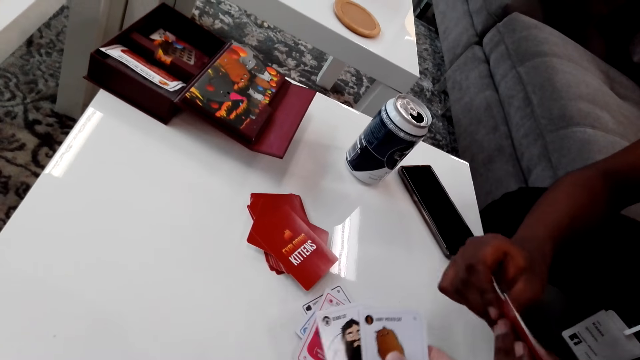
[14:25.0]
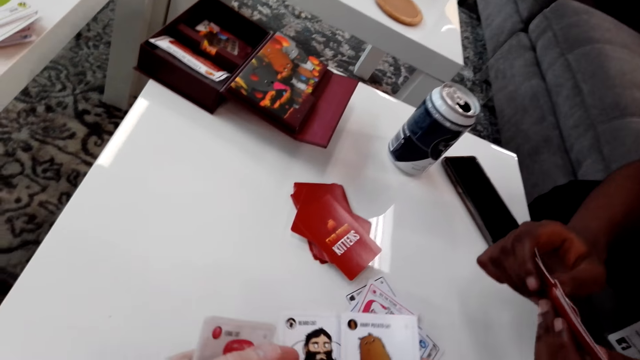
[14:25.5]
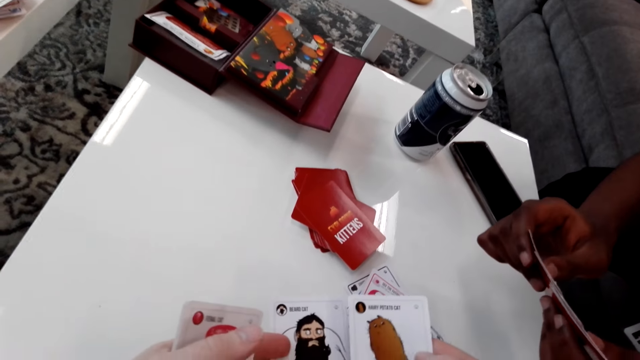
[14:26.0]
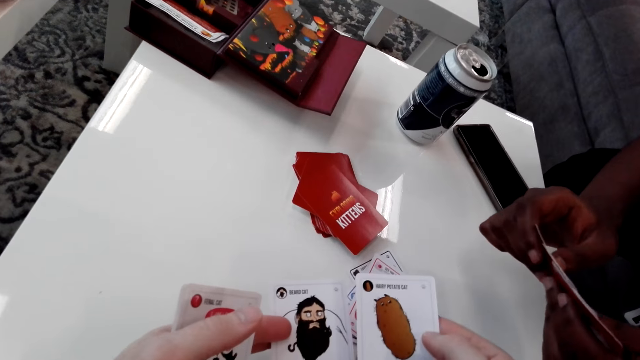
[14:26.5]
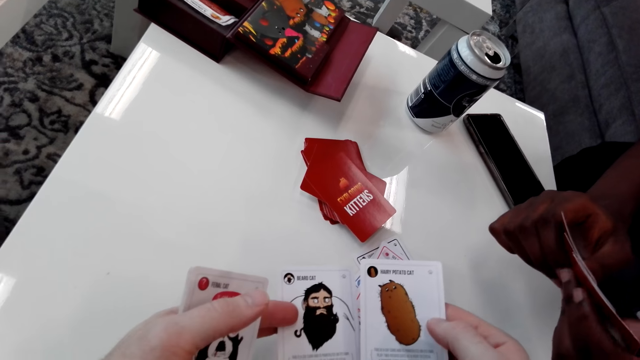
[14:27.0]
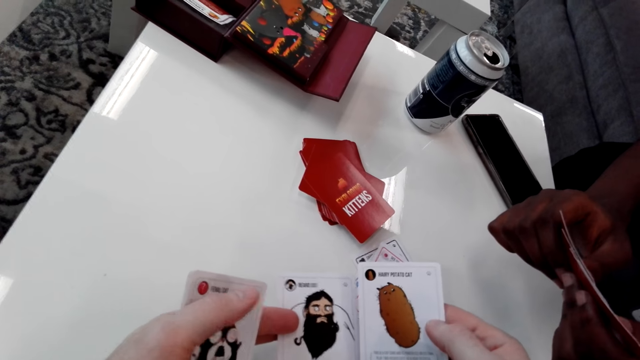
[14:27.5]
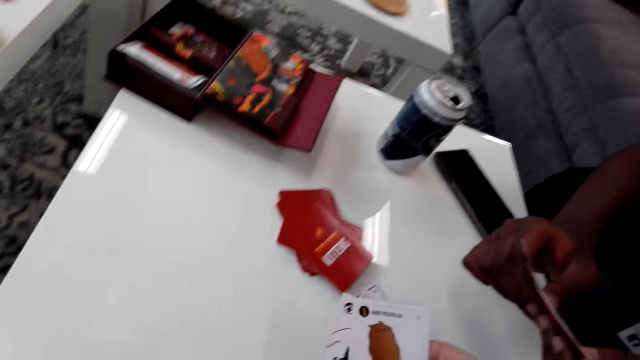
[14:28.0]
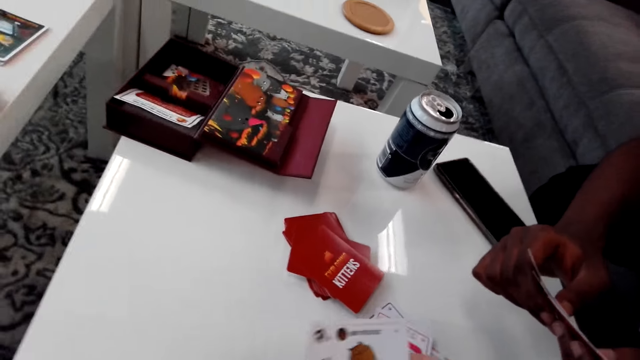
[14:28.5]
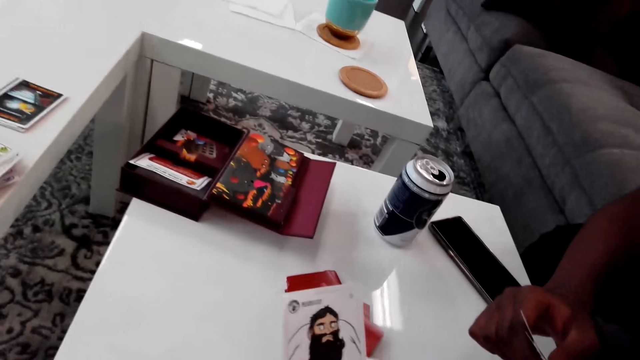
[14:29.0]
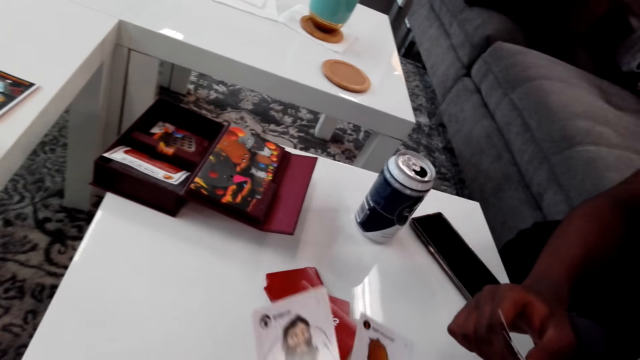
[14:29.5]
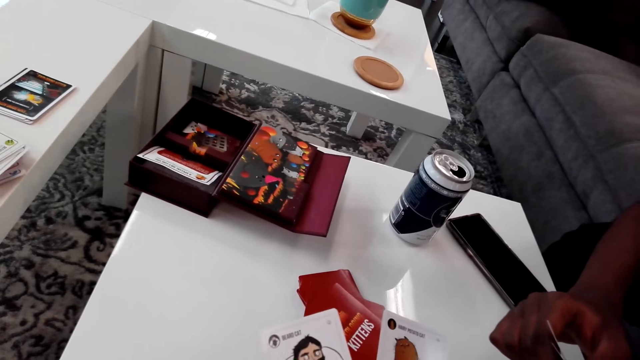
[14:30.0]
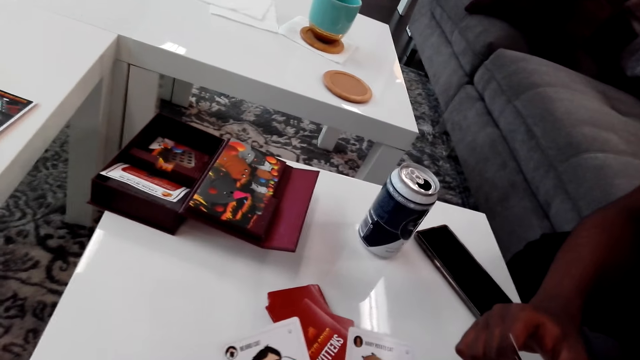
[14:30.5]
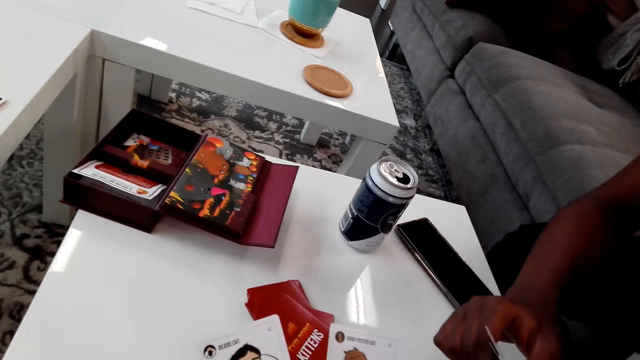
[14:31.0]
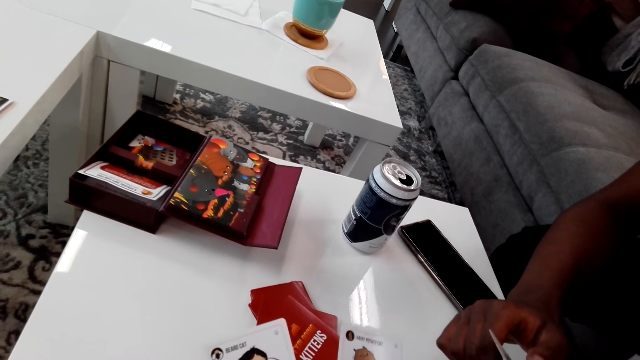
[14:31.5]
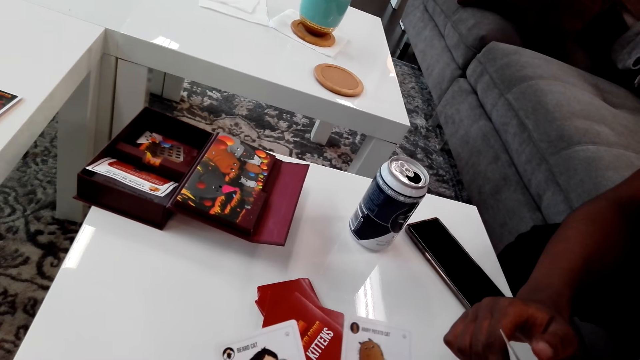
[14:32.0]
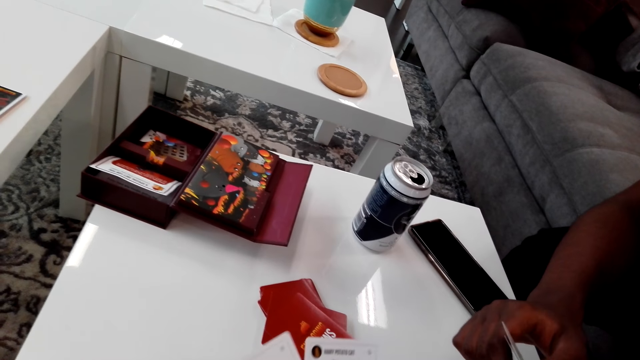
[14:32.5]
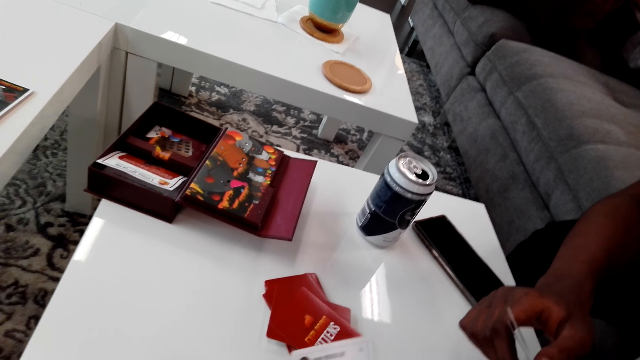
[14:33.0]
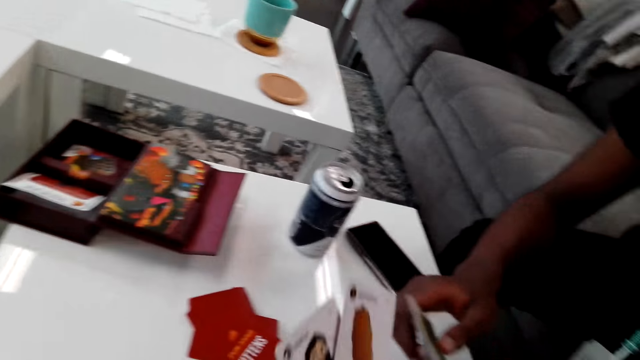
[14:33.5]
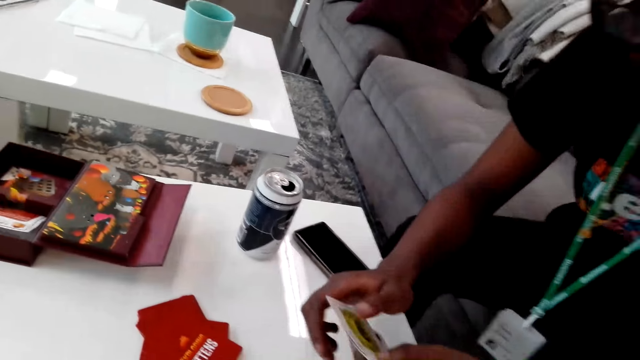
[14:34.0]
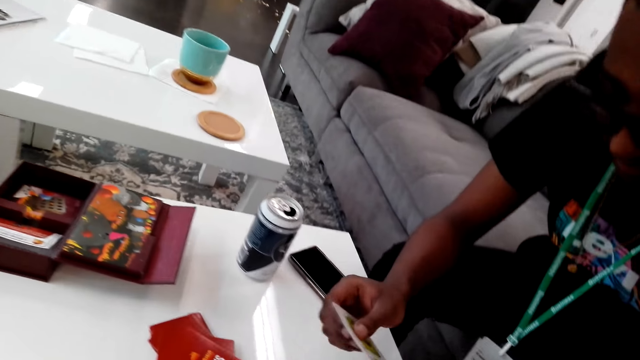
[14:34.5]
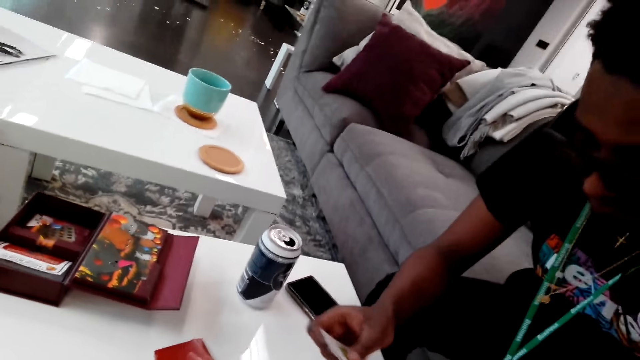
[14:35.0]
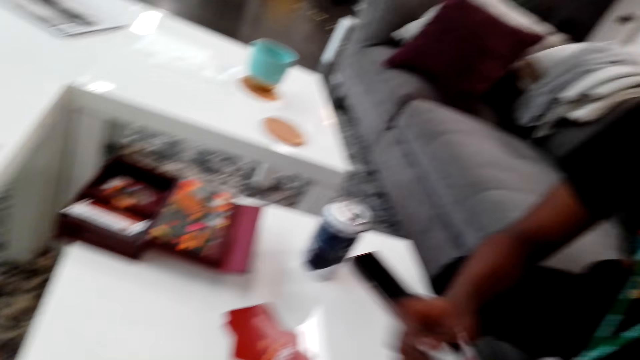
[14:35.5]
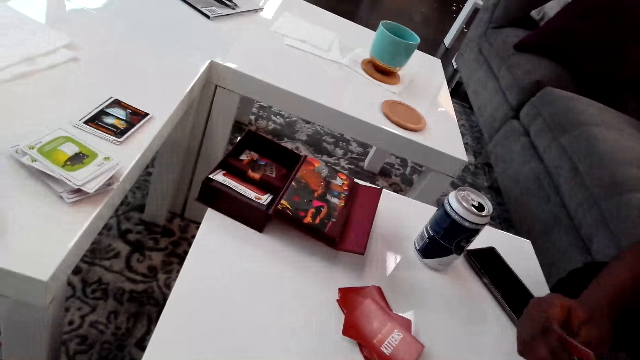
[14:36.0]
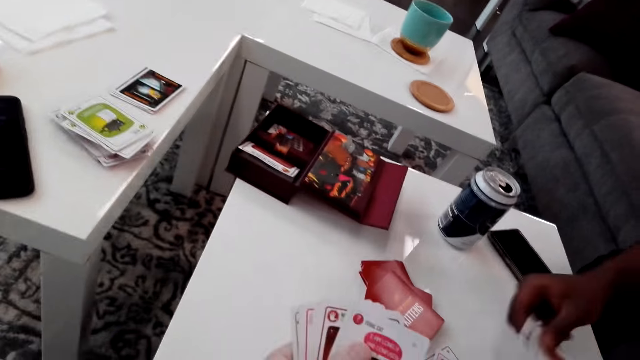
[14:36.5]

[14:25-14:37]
The camera wearer picks up the cards. They look at the cards. A man looks at the cards.

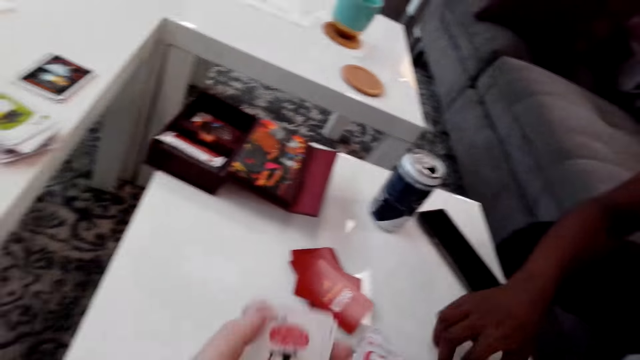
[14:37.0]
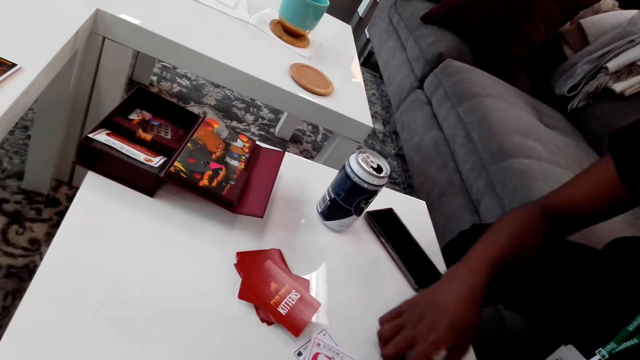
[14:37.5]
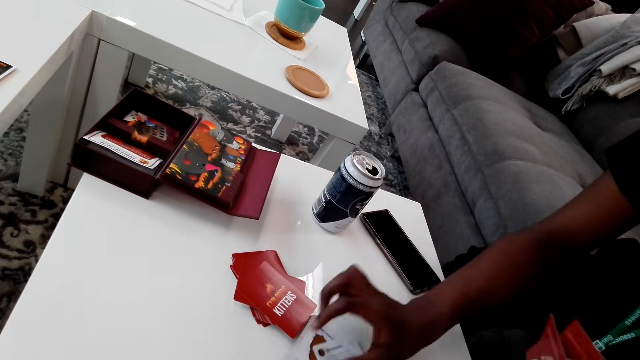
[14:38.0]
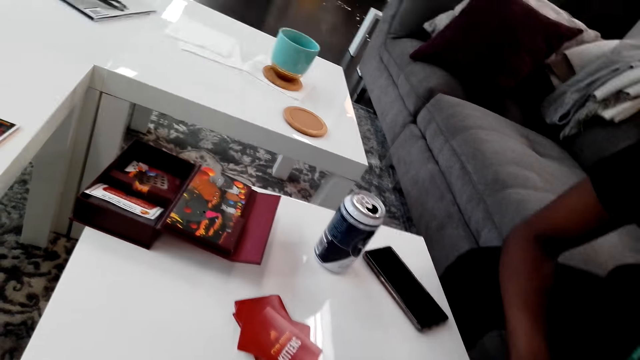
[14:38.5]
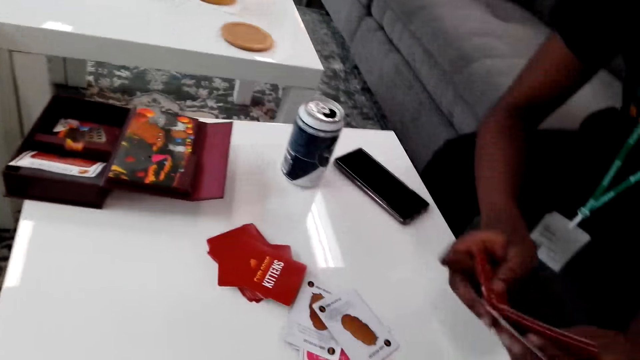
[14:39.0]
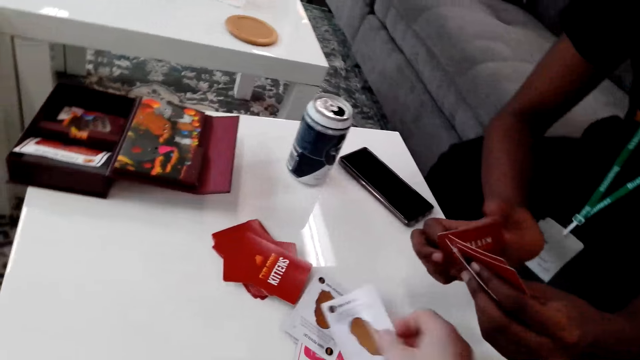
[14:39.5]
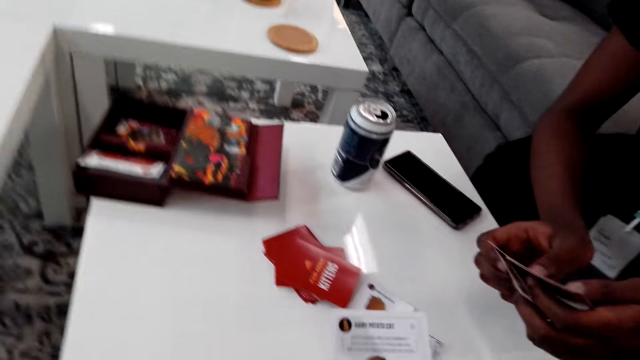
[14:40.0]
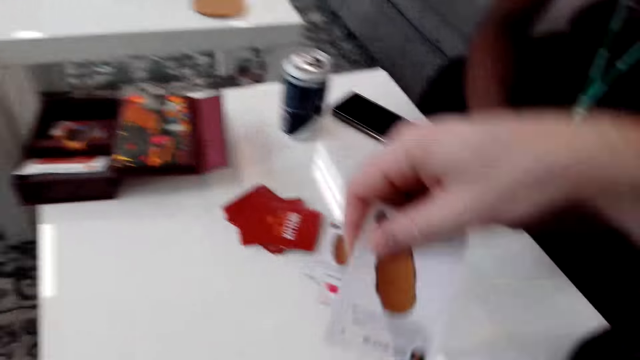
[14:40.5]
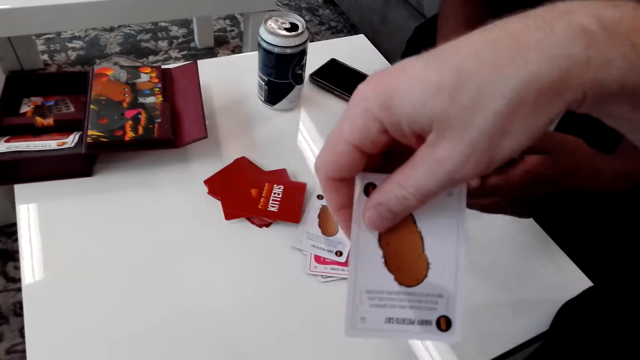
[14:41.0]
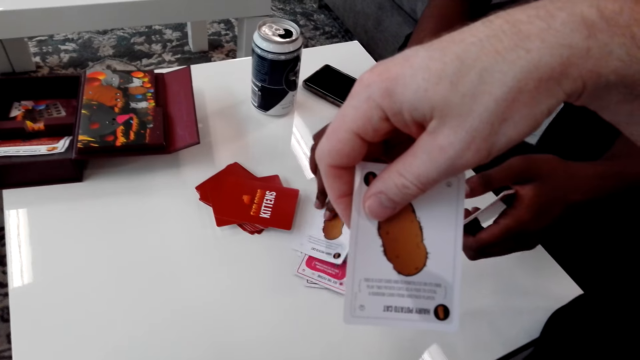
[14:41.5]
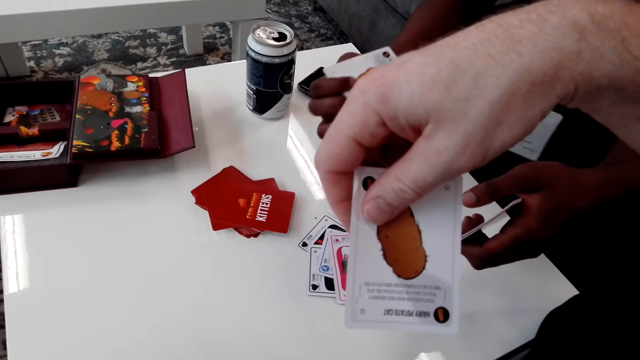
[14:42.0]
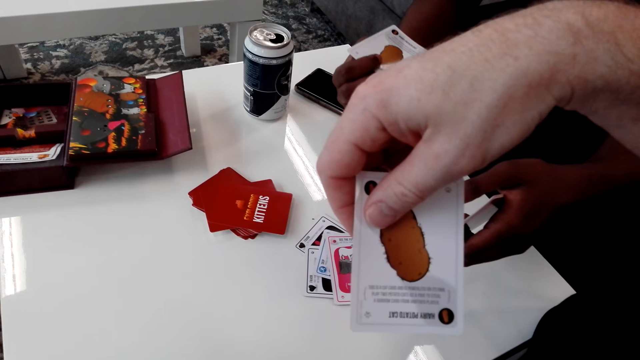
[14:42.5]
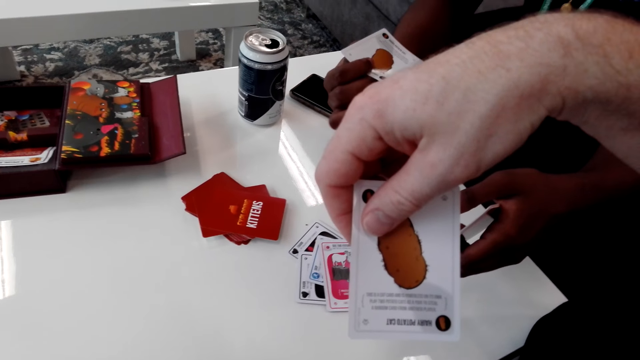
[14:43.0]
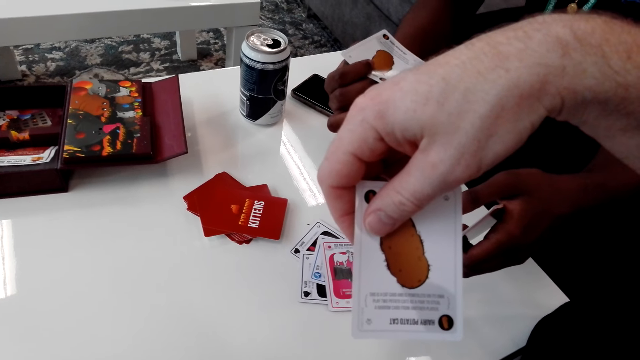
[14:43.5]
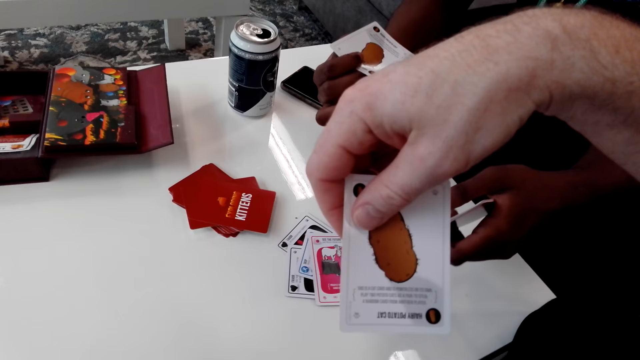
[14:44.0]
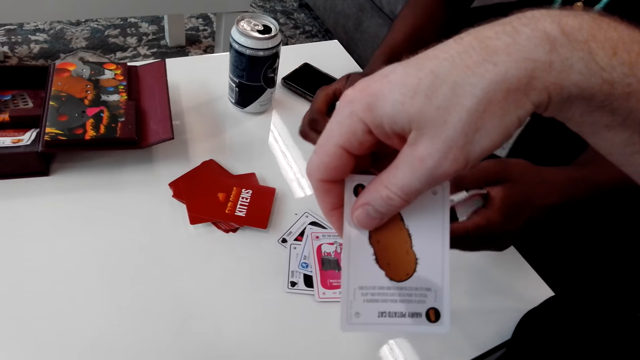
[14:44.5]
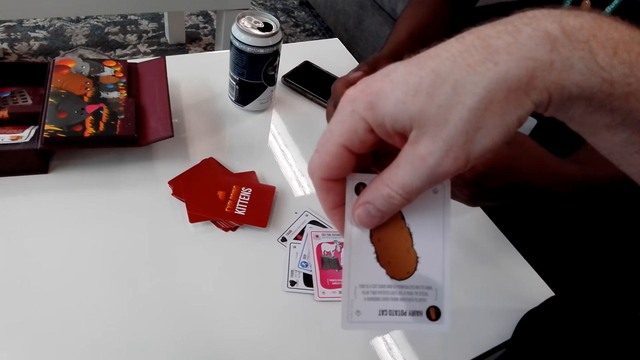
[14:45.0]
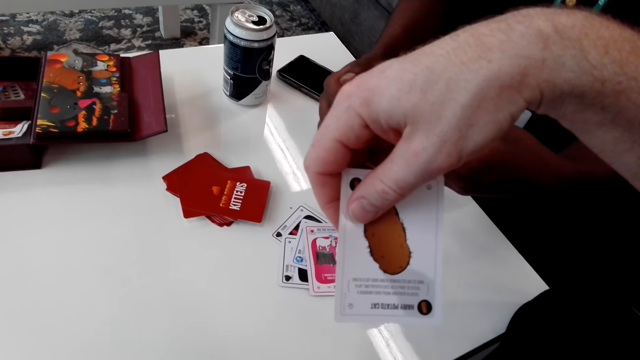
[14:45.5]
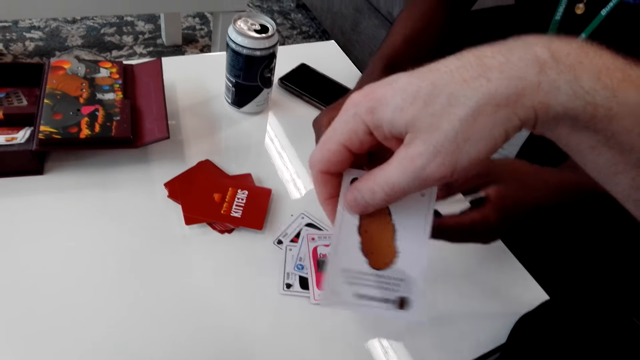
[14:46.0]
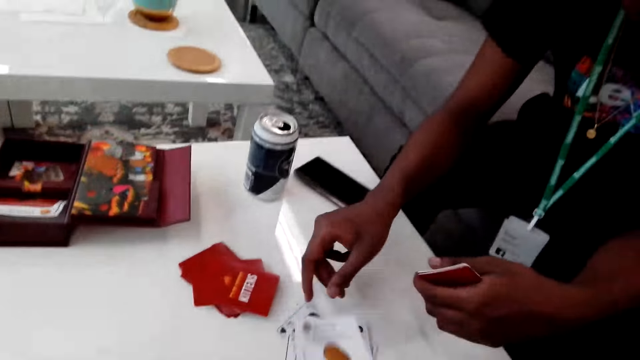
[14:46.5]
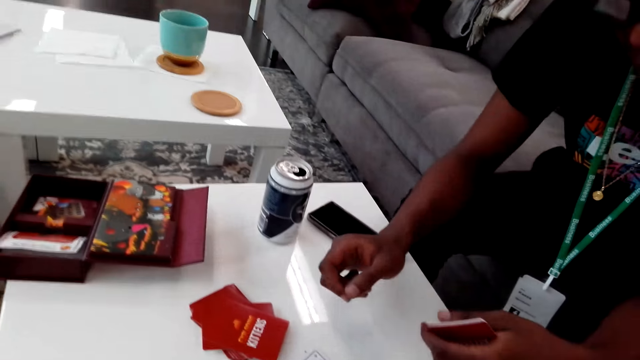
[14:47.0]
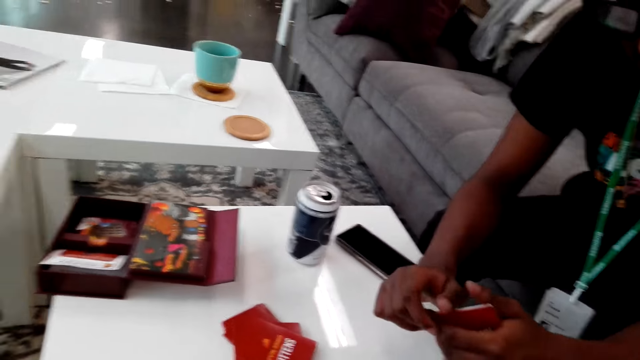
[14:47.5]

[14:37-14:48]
A man shuffles the cards. The camera wearer looks at the card. The man plays the cards.
